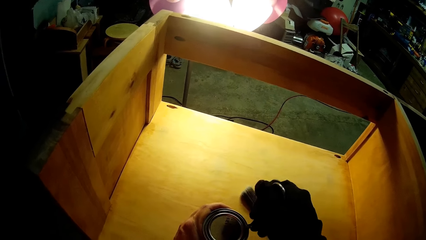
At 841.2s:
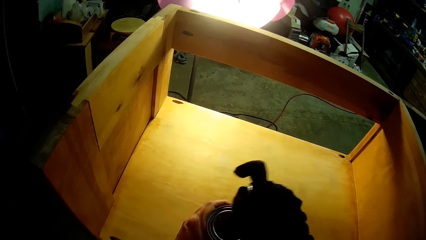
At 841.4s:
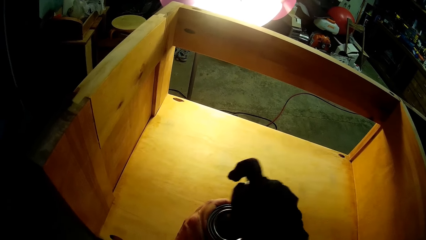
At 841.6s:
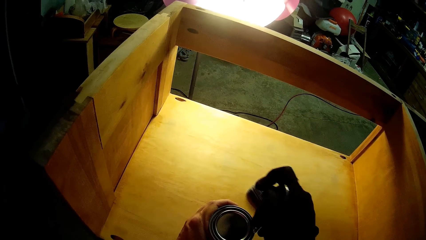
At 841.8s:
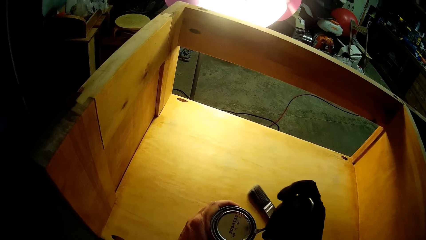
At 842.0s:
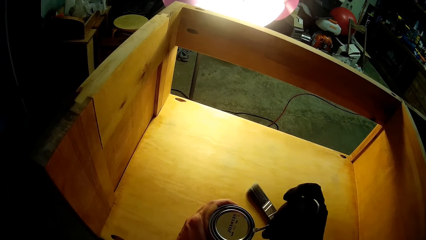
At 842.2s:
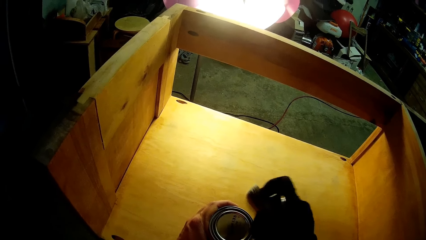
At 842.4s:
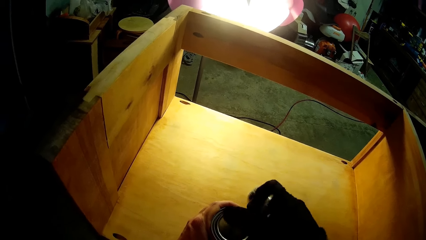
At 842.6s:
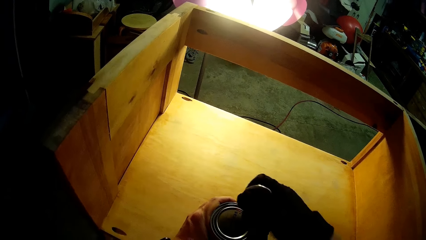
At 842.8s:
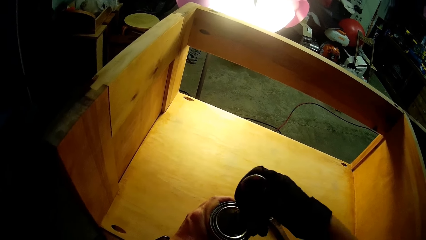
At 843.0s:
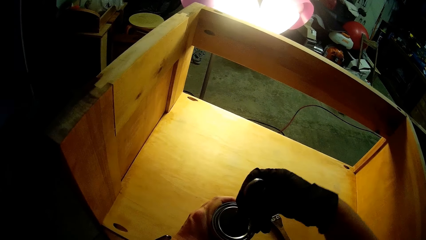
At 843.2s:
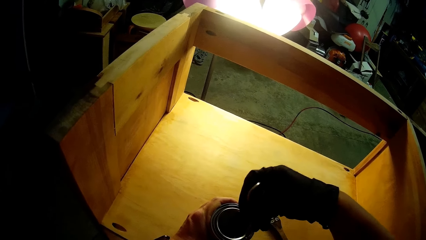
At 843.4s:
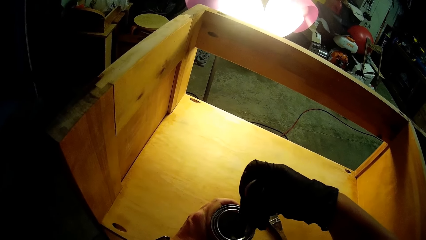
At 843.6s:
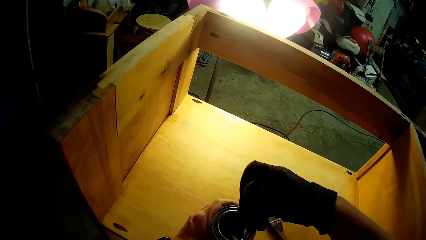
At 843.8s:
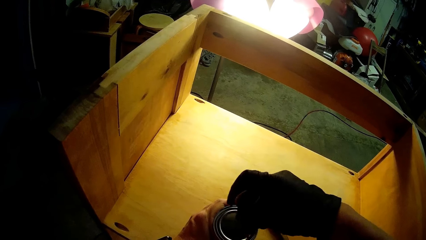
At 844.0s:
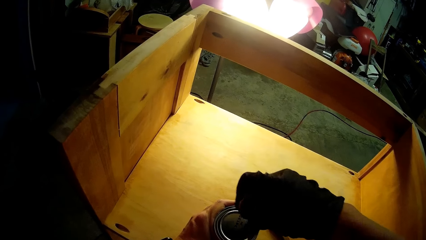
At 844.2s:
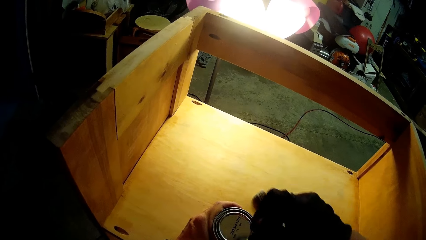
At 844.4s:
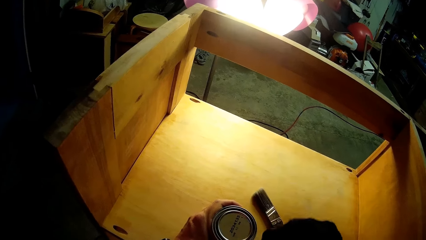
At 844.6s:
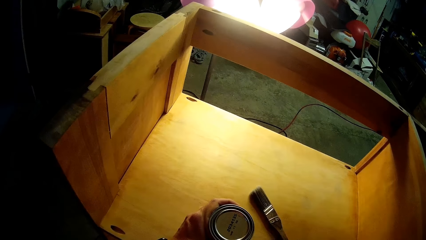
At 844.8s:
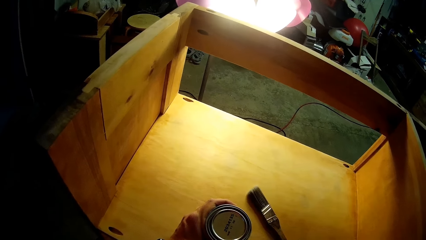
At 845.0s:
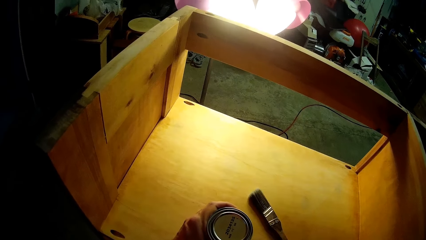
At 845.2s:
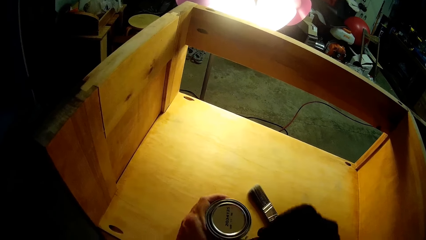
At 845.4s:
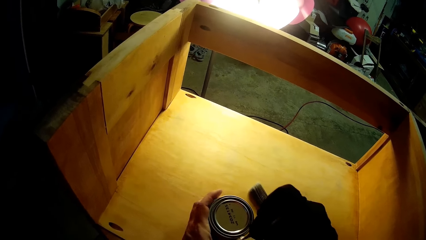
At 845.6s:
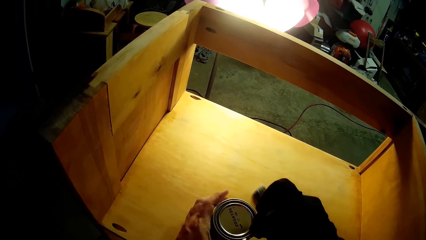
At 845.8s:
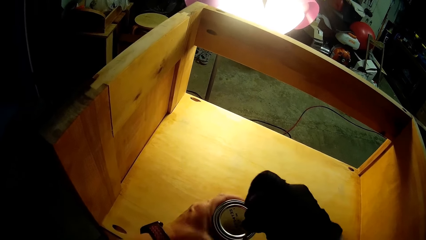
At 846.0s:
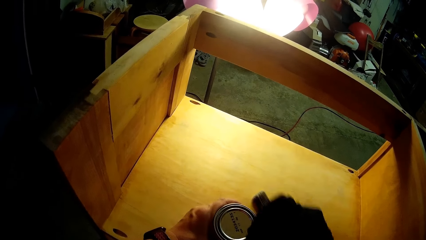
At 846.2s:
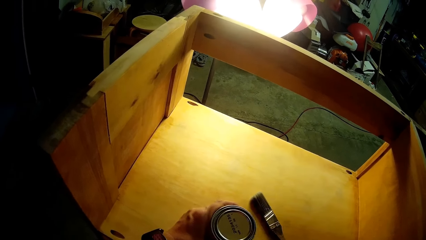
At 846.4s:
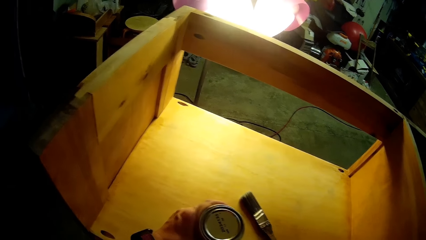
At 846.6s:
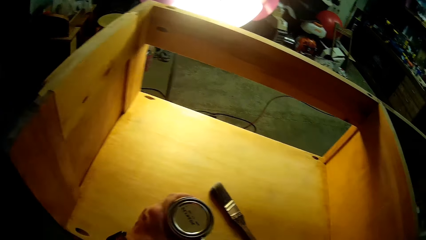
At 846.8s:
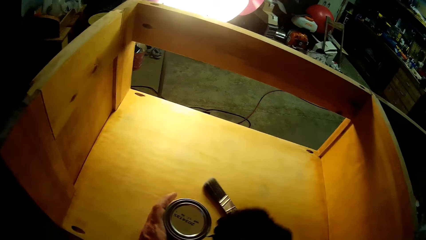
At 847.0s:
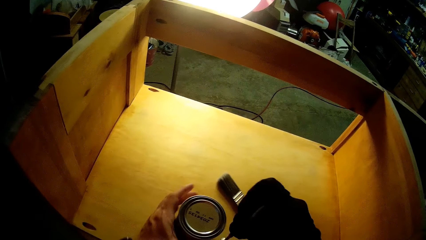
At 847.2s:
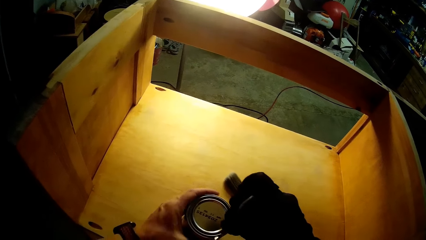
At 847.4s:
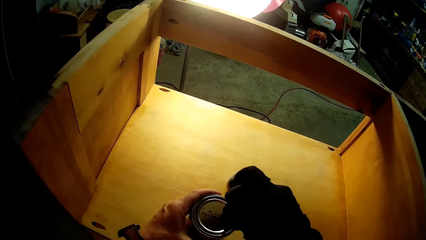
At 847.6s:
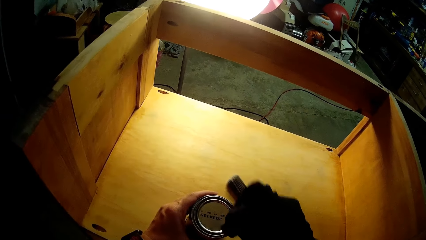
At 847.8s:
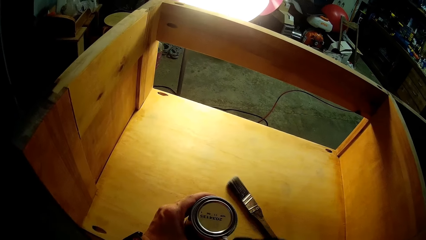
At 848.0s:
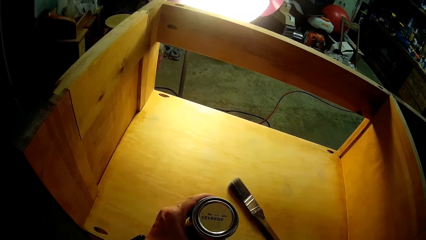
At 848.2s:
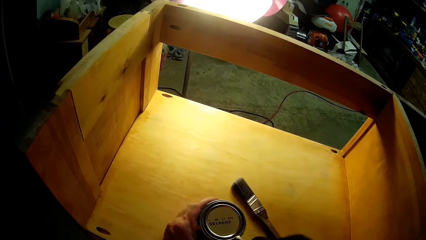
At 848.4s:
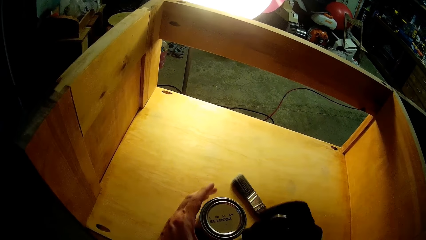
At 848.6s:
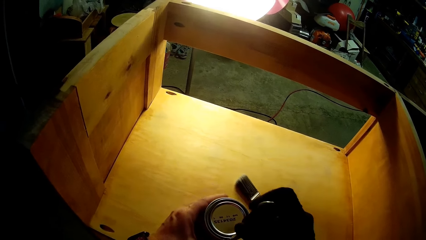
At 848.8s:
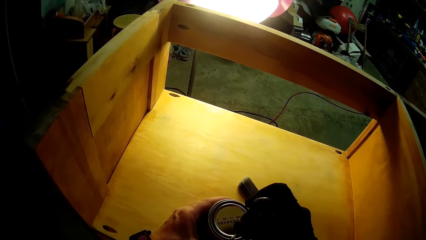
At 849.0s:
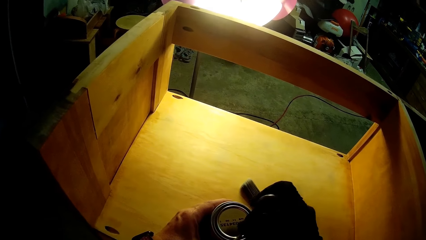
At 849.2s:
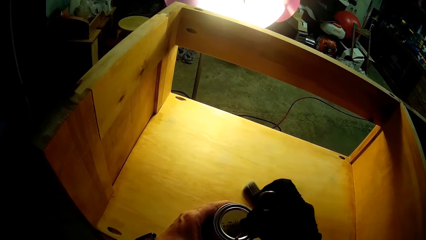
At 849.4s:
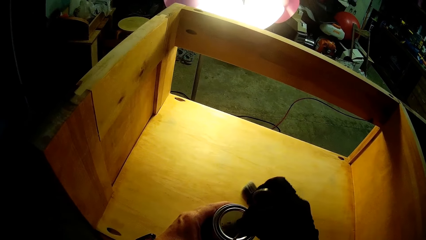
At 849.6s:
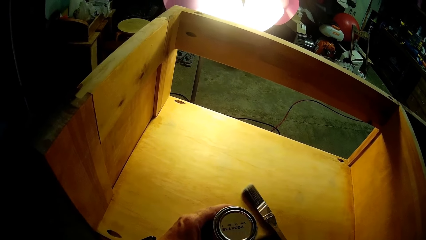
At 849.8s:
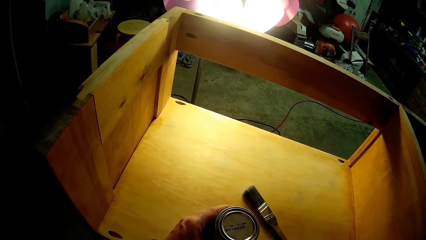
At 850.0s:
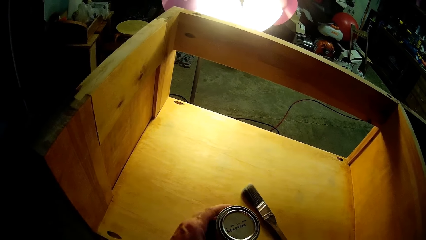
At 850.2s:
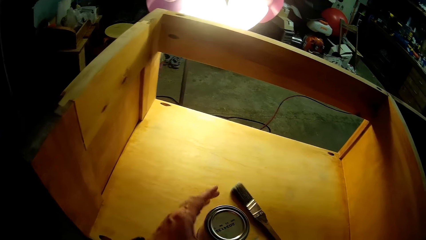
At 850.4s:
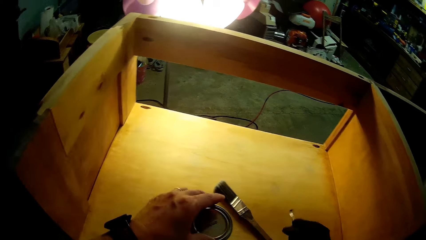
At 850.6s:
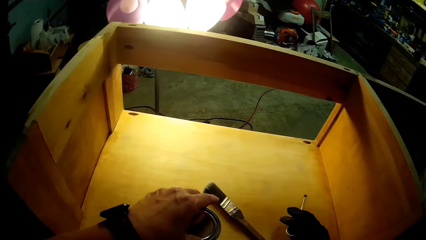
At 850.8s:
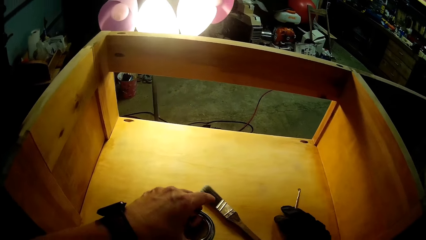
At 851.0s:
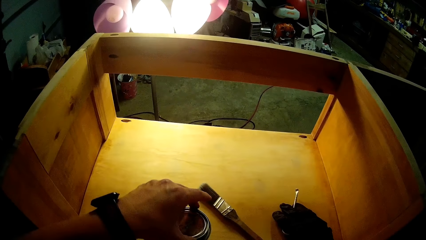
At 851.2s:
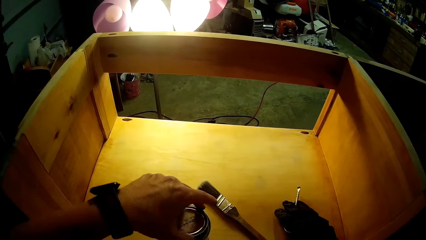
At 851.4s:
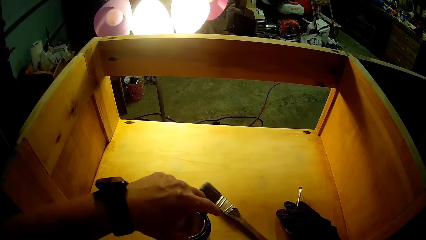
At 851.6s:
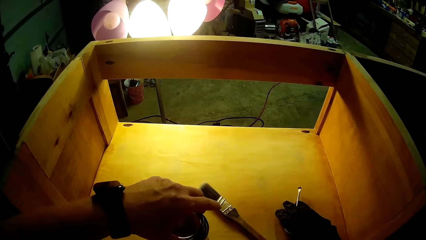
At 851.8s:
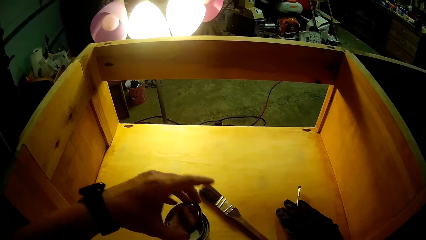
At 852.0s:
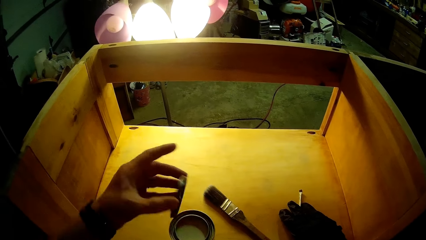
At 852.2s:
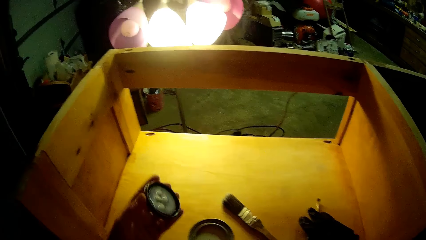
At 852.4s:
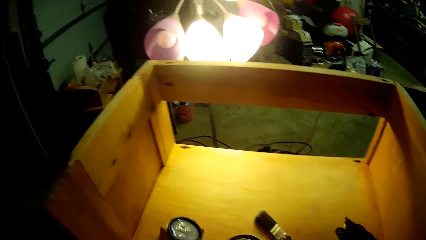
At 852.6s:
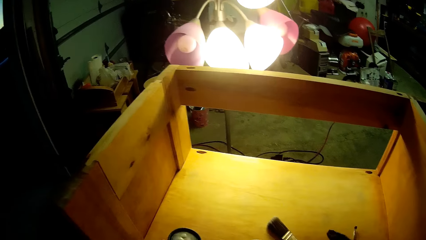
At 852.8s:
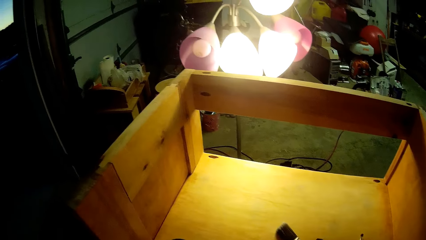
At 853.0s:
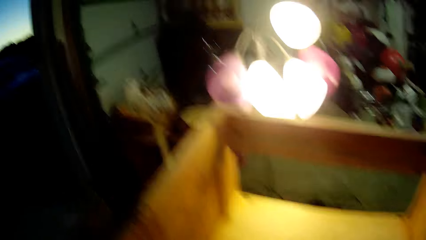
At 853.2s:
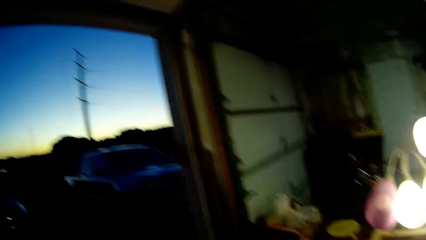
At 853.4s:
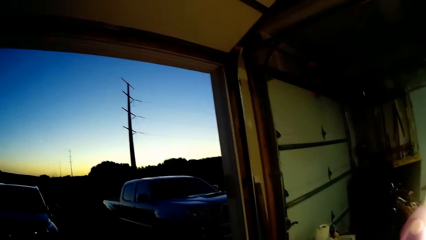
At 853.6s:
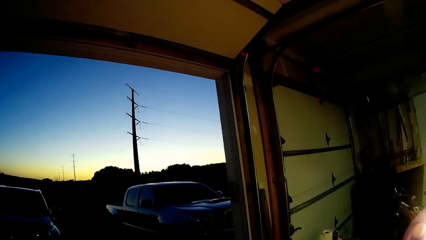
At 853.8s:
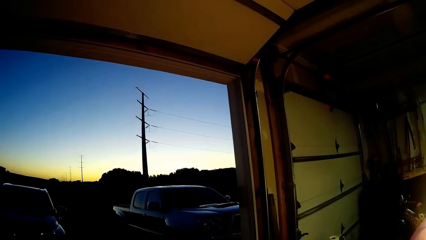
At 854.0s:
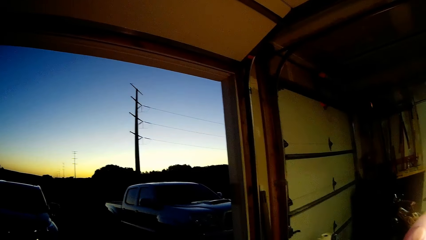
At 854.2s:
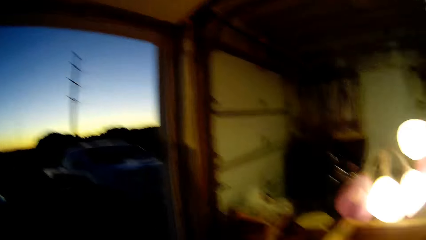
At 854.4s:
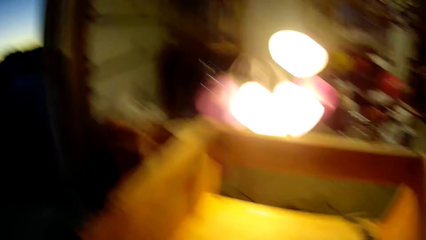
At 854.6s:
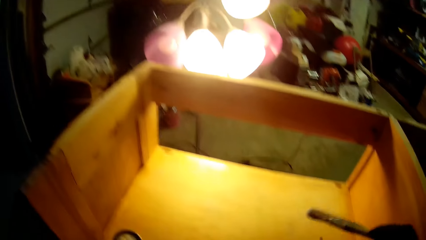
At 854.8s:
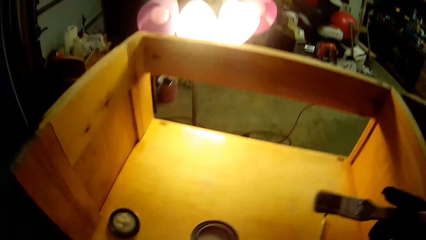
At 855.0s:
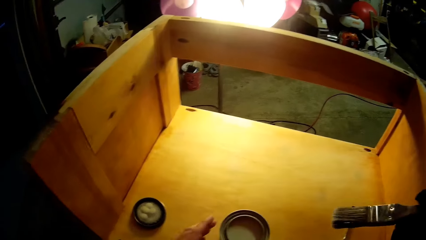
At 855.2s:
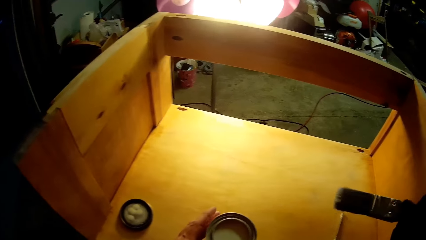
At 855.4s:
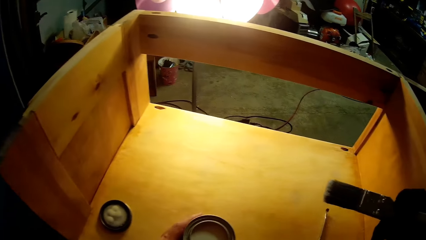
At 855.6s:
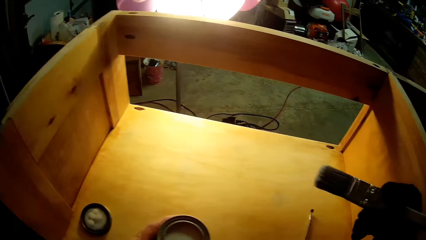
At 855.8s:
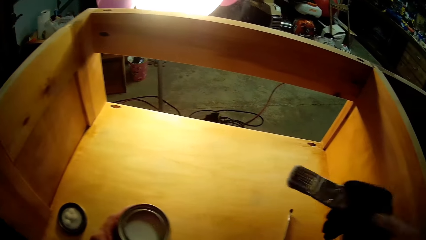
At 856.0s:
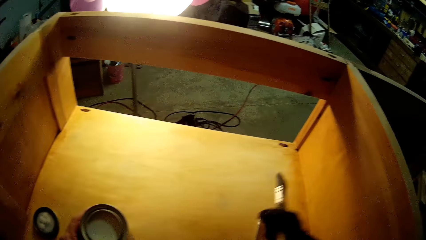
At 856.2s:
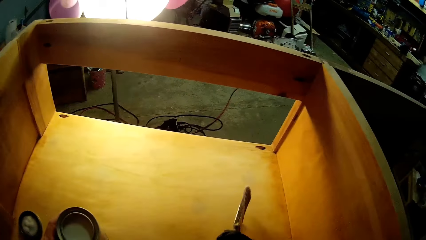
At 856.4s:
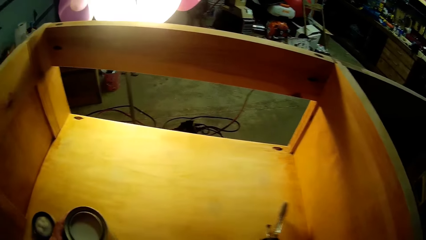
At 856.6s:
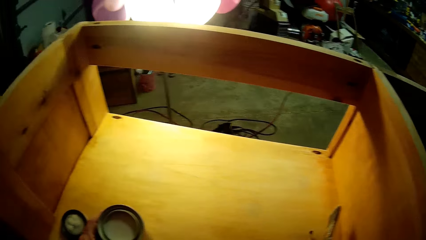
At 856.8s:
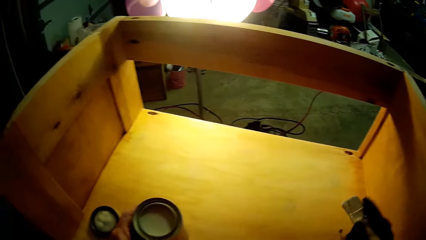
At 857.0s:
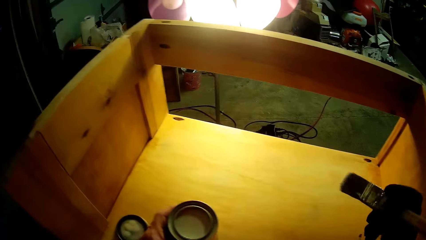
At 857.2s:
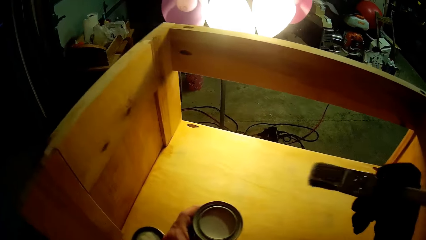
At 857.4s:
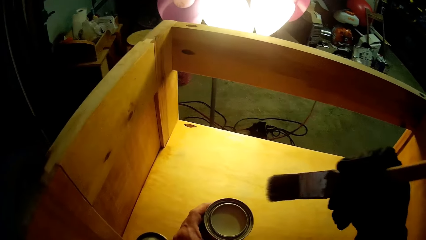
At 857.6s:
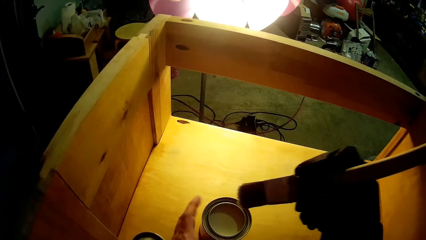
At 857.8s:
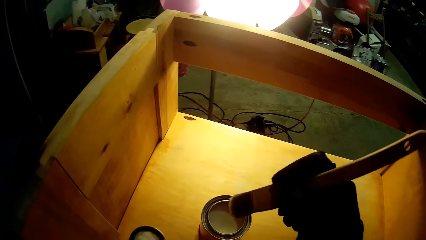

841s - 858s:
The camera wearer rotates the can. They open the lid with the left hand. They put down the opener on the right hand. They place the lid on the surface. They look outside. They hold the brush with the right hand, and hold the container with the left hand. They move the opener on the wooden structure.
